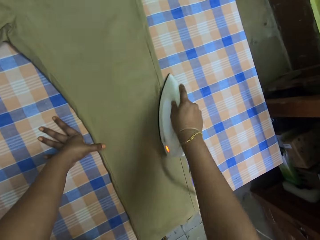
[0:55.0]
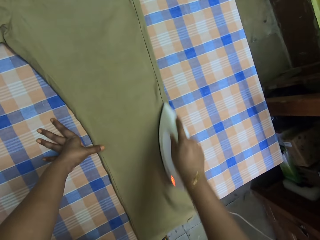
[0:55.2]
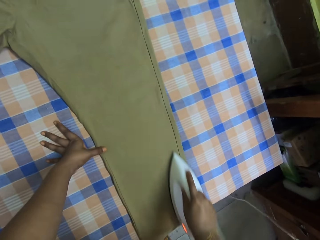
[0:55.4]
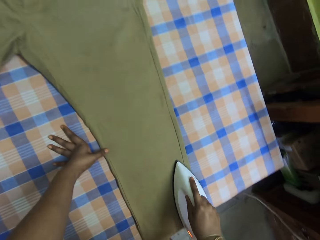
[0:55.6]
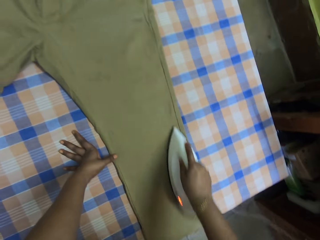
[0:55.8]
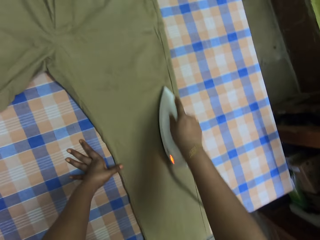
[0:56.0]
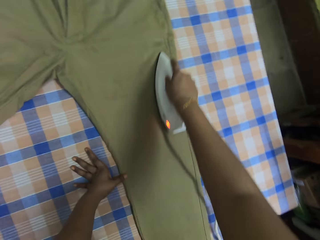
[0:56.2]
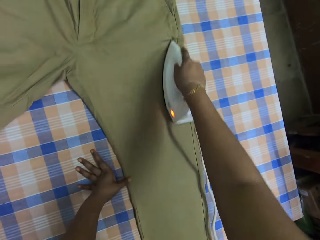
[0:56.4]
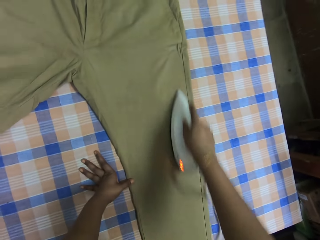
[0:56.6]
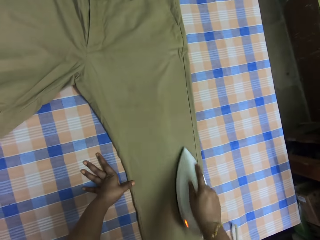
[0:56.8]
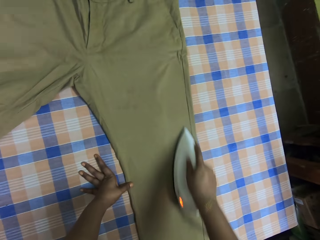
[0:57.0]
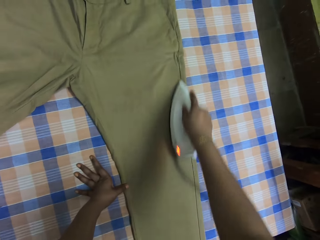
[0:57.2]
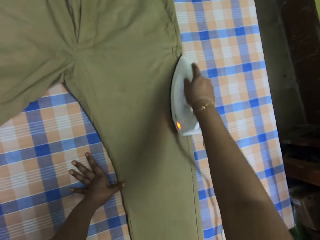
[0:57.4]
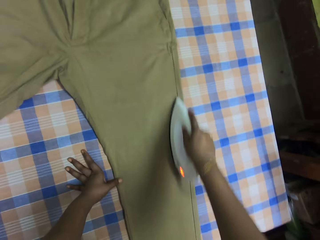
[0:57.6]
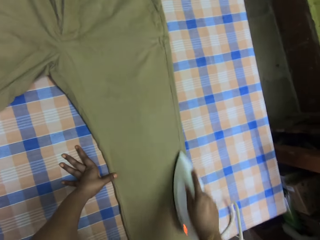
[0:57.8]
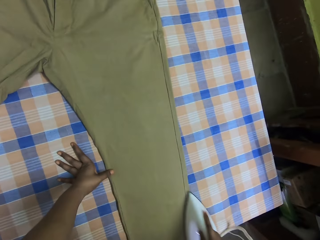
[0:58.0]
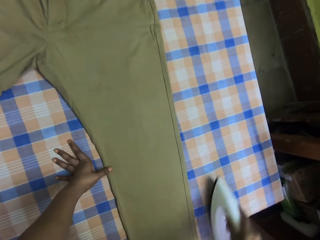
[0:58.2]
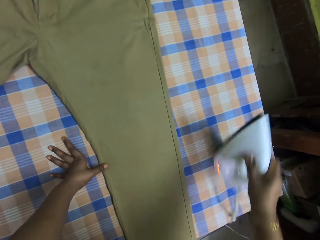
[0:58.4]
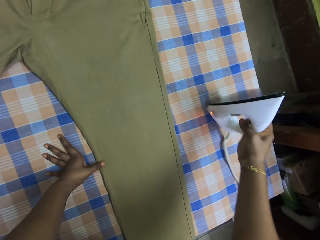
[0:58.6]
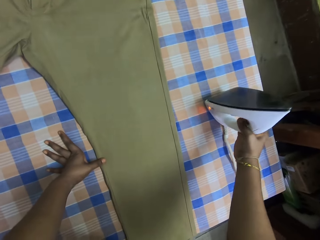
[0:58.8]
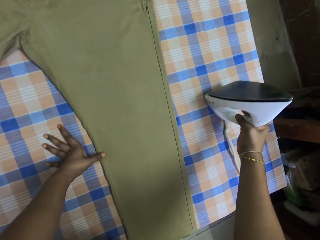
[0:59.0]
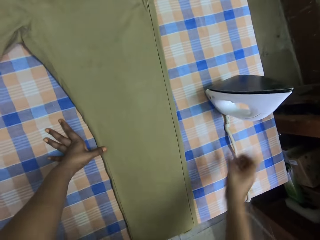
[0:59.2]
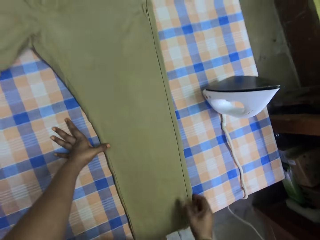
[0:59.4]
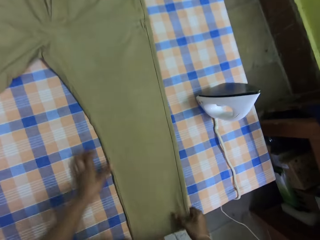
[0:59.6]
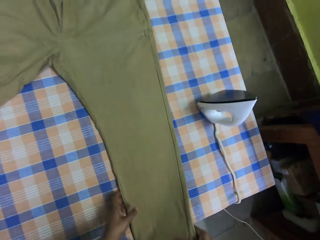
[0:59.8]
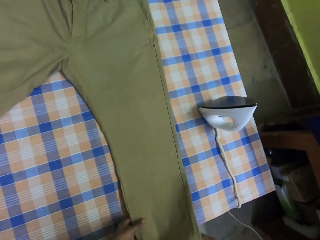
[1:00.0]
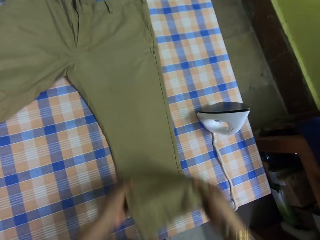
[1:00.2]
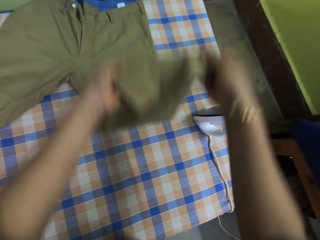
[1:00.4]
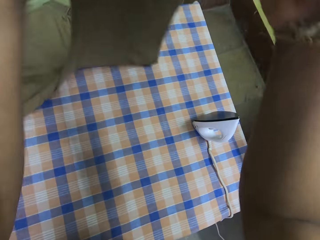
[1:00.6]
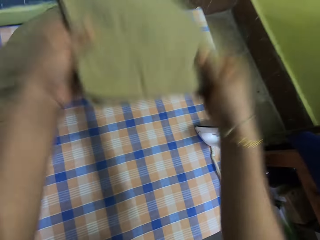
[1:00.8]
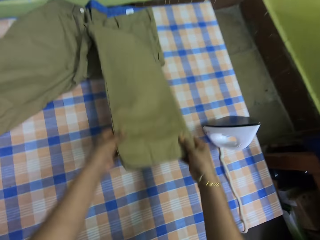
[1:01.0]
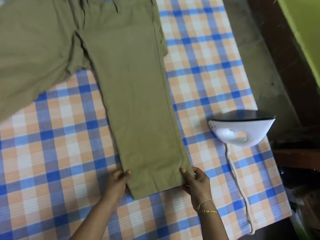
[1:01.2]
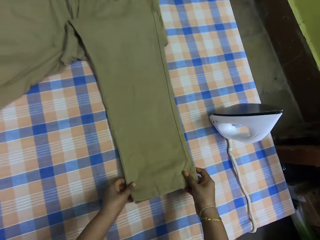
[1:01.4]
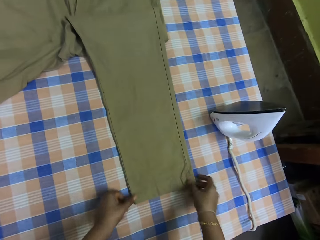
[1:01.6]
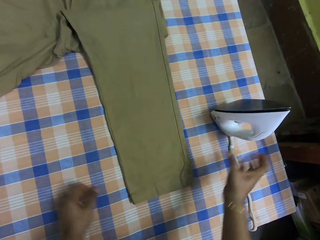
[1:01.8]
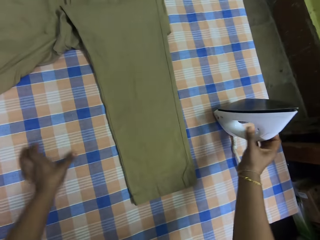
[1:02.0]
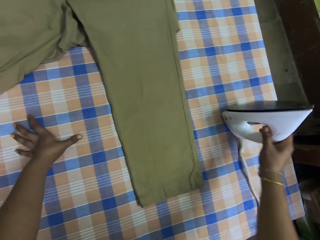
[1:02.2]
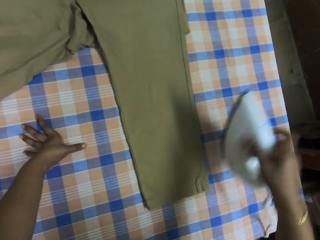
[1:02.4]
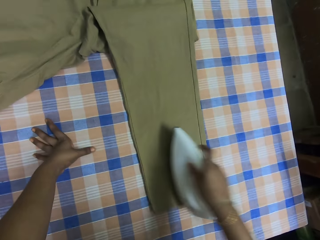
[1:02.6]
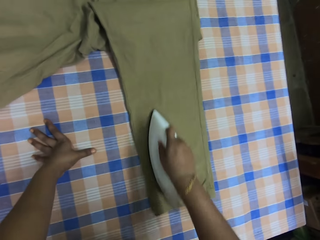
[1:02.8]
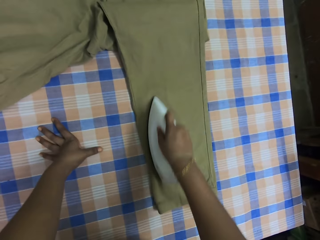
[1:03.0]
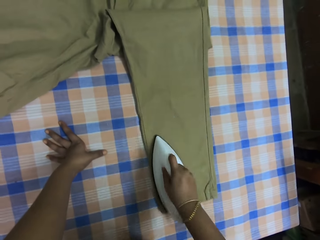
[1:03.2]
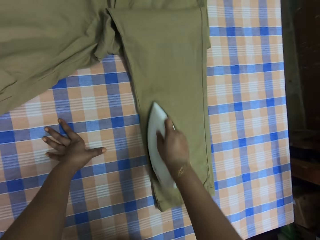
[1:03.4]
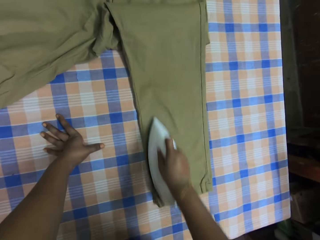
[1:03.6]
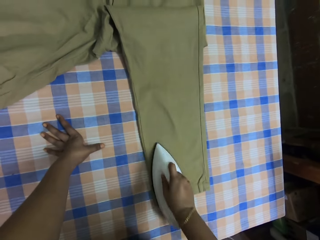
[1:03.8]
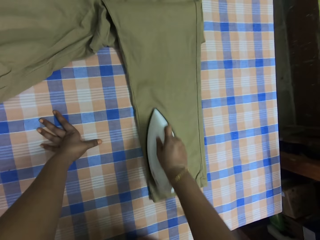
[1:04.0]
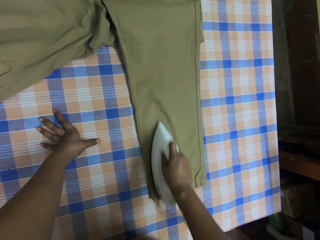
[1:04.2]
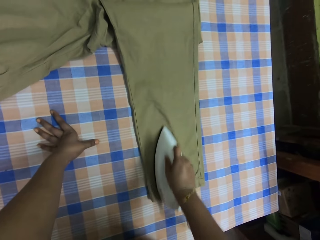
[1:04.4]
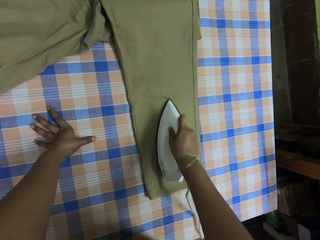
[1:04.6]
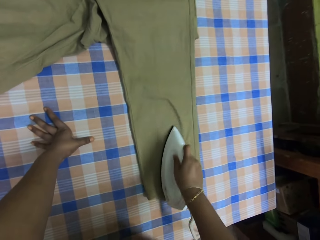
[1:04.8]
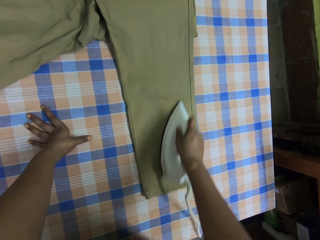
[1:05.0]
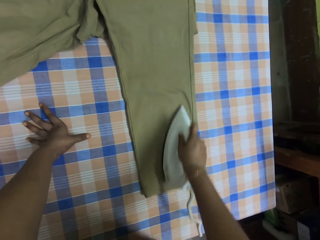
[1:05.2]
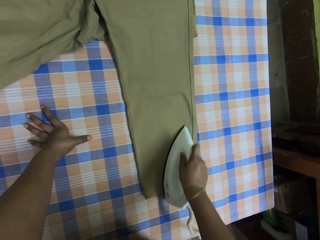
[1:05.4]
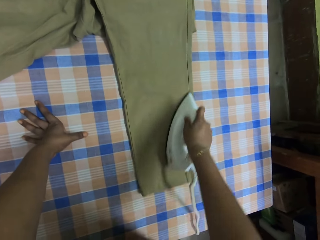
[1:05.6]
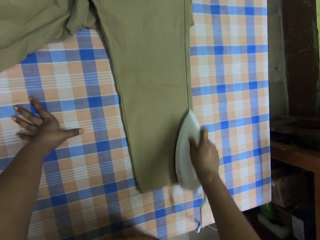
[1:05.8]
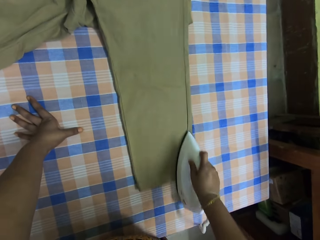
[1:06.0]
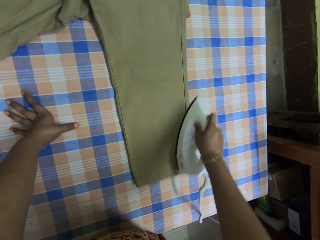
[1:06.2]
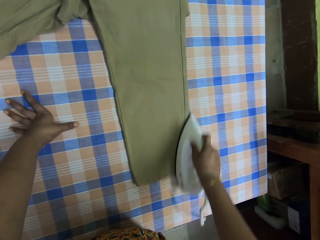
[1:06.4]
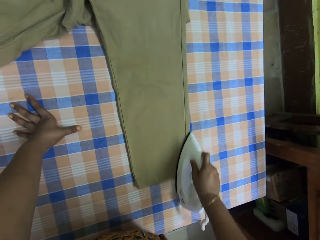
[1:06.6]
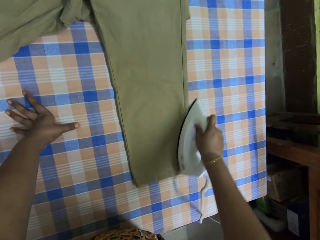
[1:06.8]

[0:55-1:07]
The camera wearer puts an iron or iron box on the table. They straighten the trouser, flap the trousers, and fold a leg of the trouser. They take the iron from the table. They iron the trousers with the iron box.

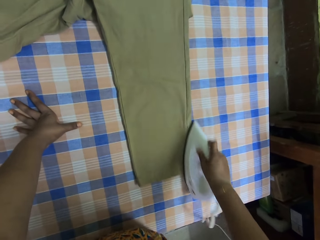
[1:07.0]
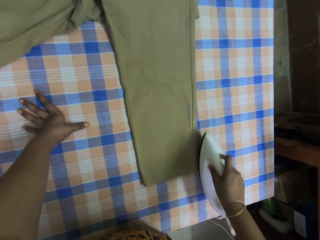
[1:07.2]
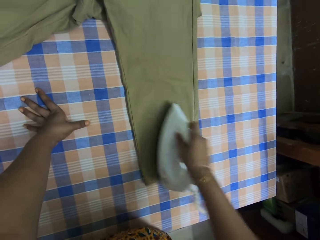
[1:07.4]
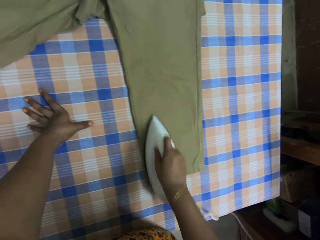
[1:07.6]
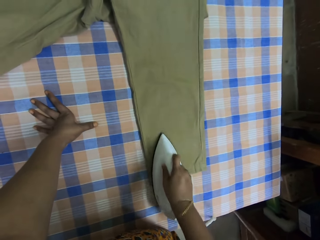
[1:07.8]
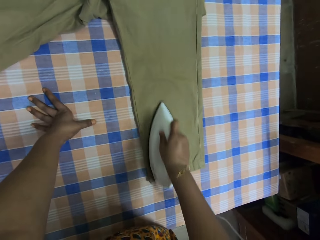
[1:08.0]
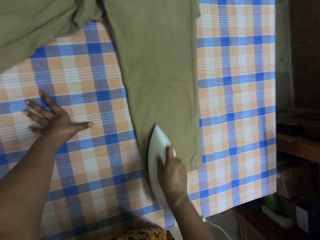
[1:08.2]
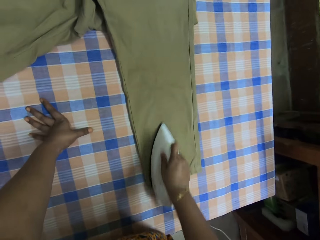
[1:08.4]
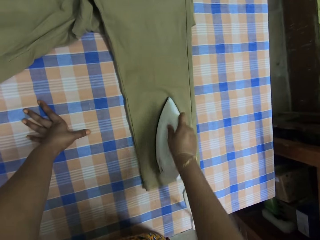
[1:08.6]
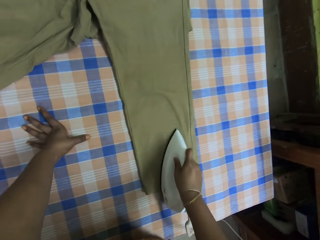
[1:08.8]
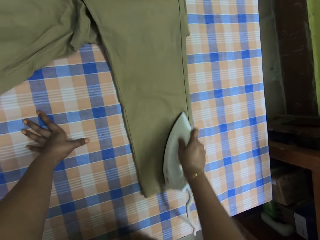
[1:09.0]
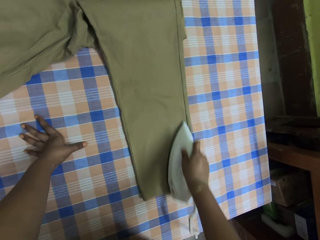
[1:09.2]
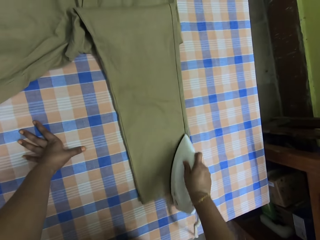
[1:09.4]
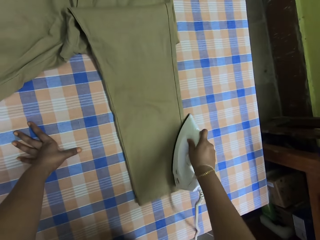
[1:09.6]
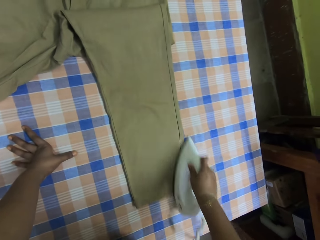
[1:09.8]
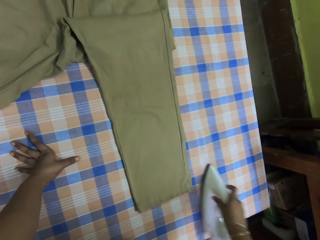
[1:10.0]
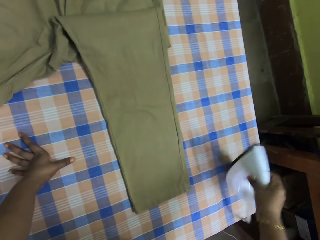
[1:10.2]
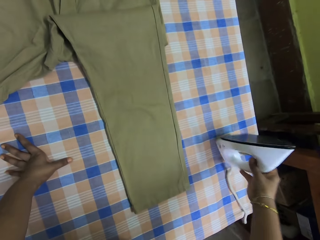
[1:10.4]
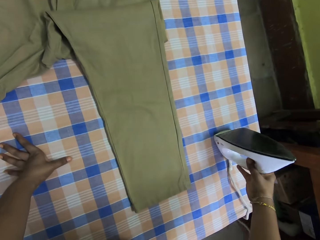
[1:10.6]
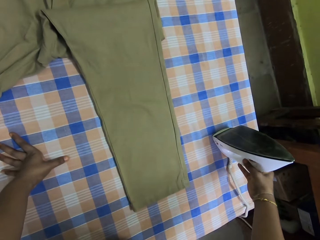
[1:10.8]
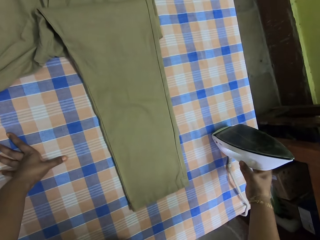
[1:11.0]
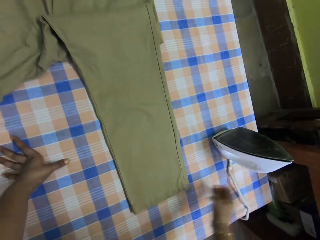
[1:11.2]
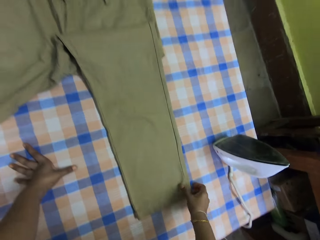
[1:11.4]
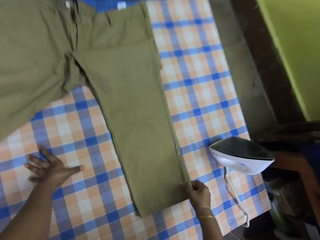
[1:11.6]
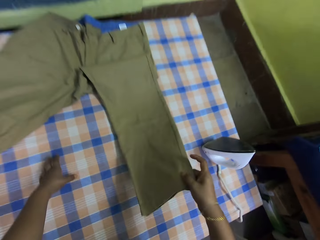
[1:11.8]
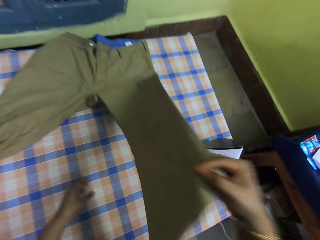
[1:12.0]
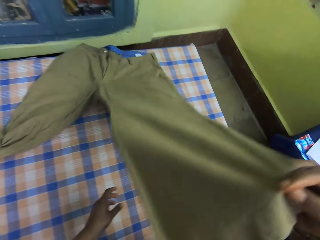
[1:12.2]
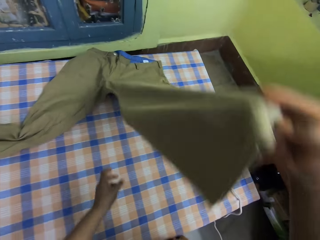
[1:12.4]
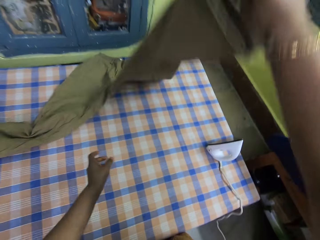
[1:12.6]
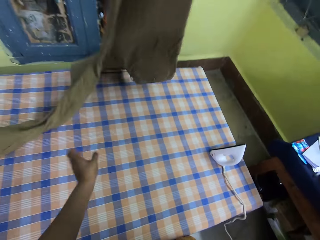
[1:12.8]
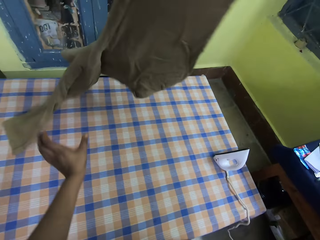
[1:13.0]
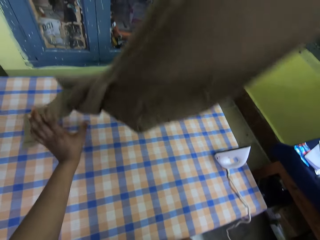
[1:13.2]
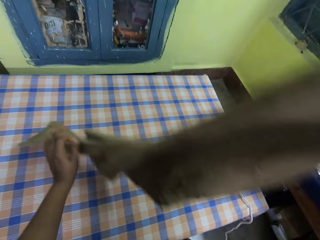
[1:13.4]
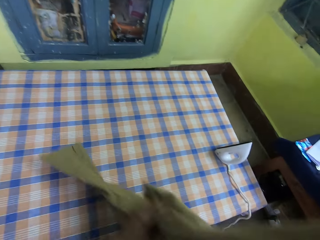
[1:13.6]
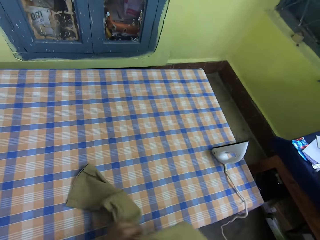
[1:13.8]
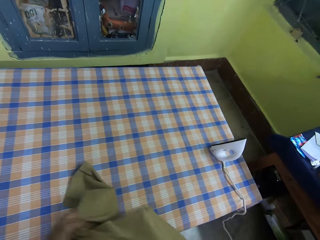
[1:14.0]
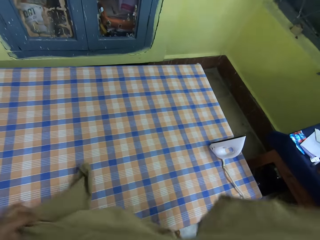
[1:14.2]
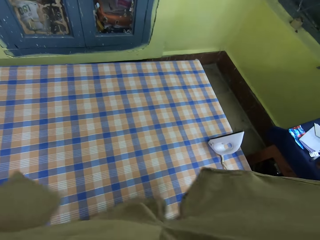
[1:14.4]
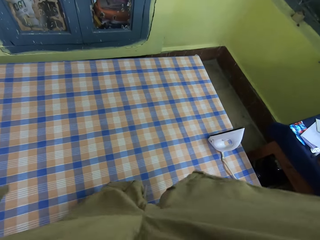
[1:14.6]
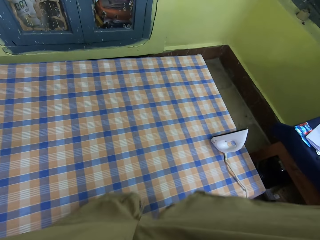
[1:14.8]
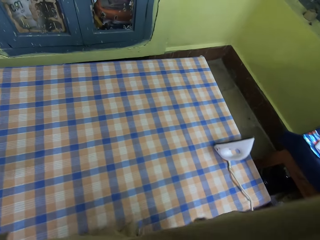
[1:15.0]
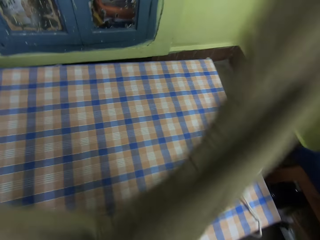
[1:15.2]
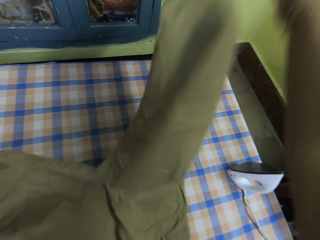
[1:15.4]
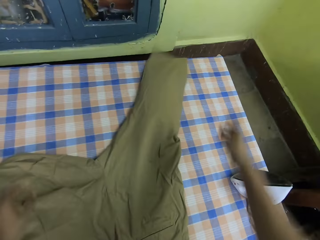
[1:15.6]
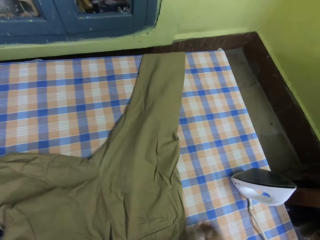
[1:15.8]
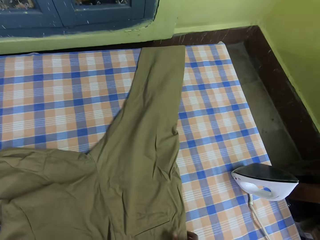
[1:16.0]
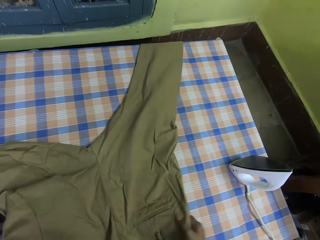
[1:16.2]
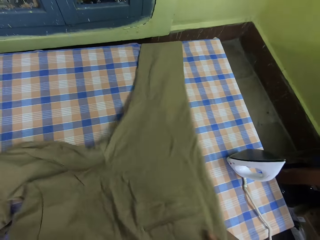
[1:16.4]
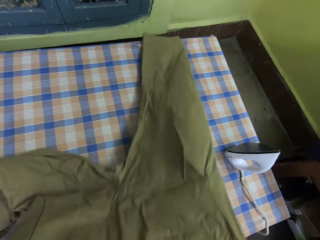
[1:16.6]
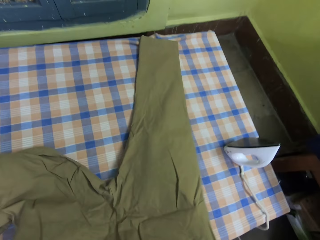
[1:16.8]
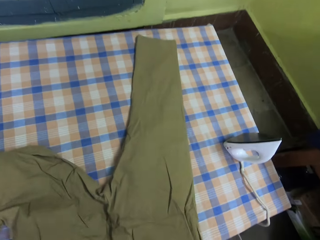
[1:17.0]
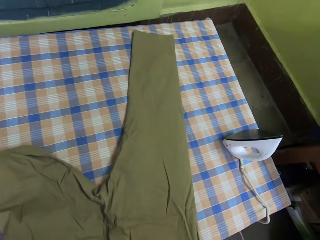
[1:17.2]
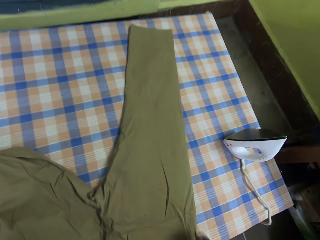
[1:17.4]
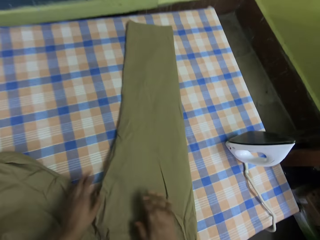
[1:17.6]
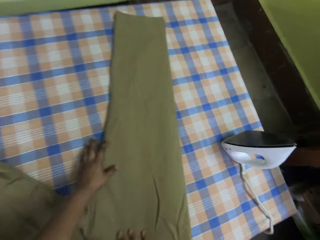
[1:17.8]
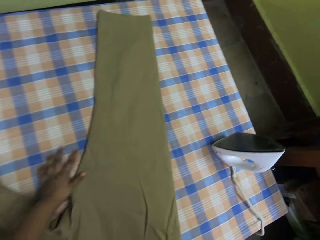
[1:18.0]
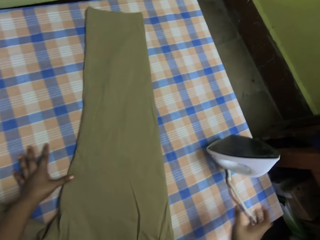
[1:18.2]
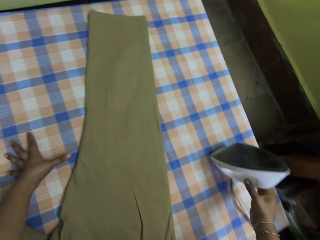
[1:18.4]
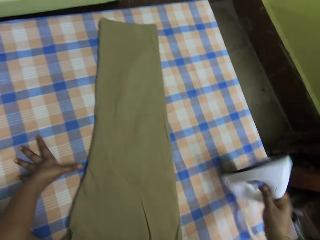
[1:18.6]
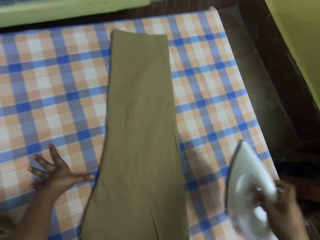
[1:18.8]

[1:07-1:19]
The camera wearer puts an iron on the table. They lift up a trouser from the table. They put the trouser on the table and straighten the trousers on the table. They take the iron from the table.
